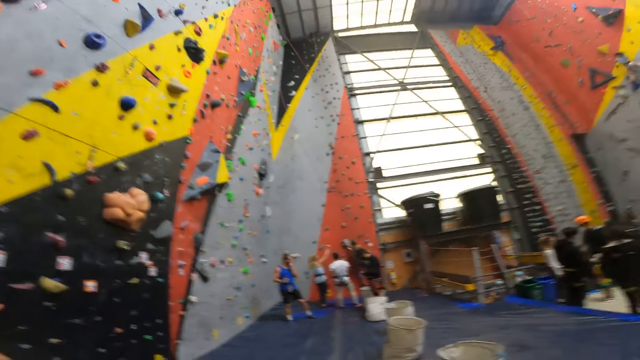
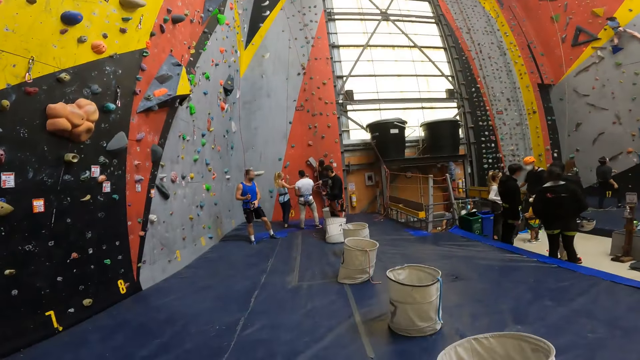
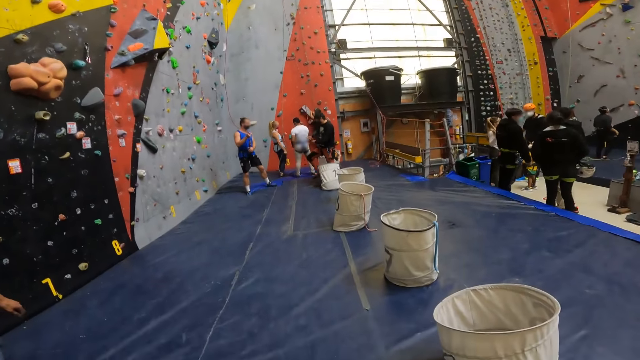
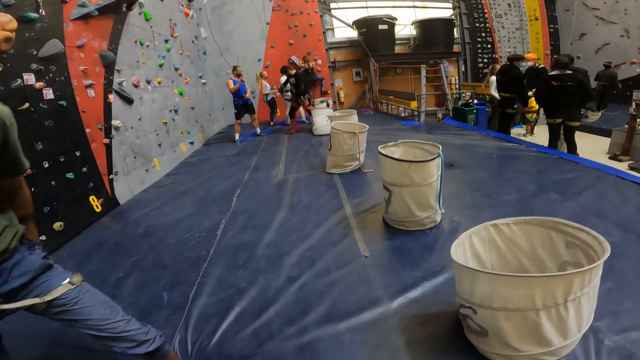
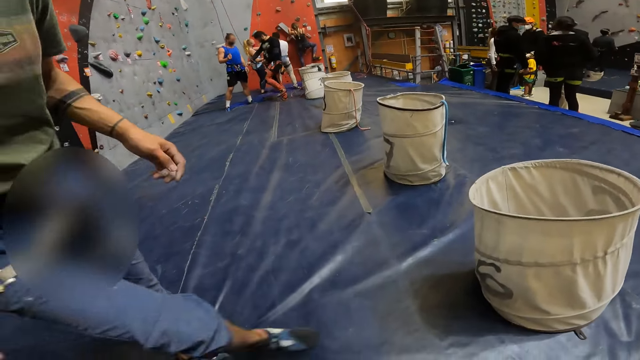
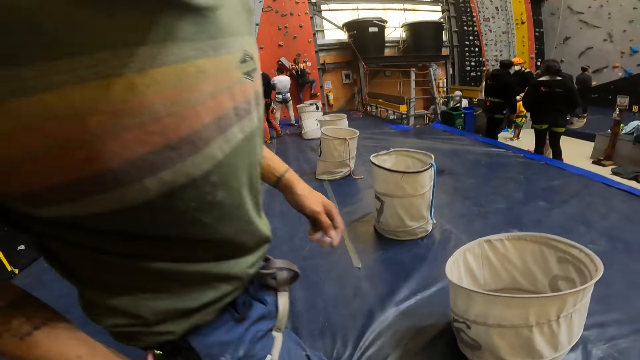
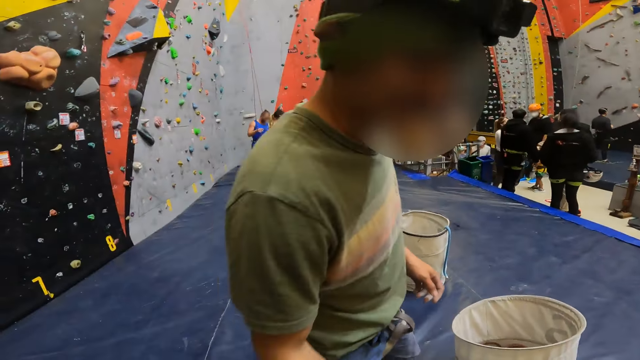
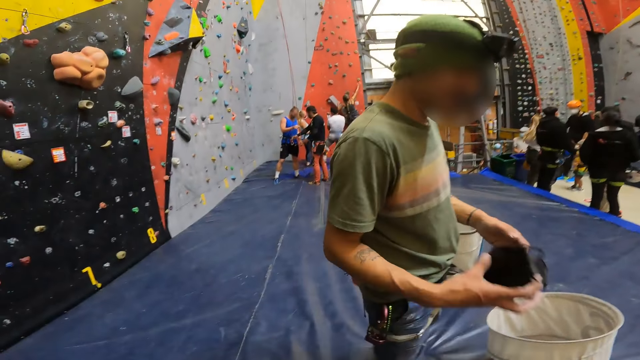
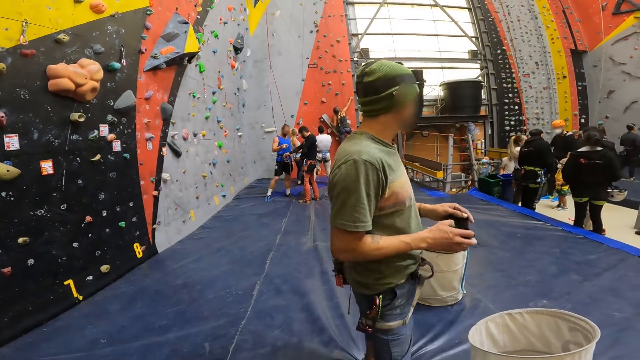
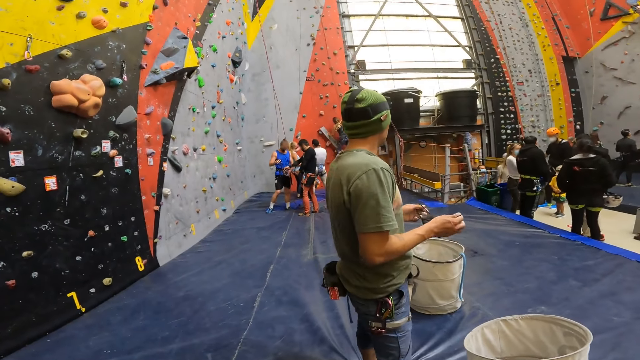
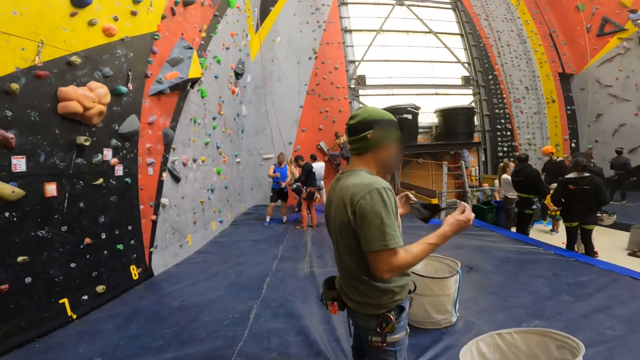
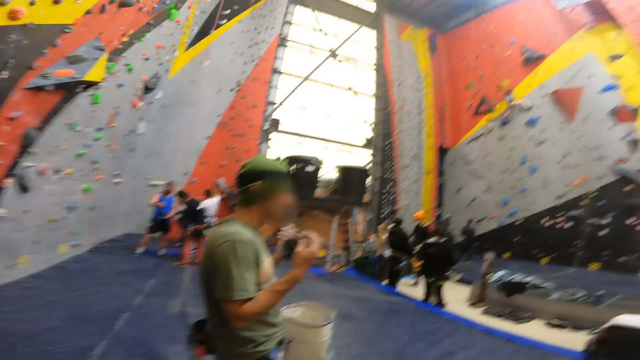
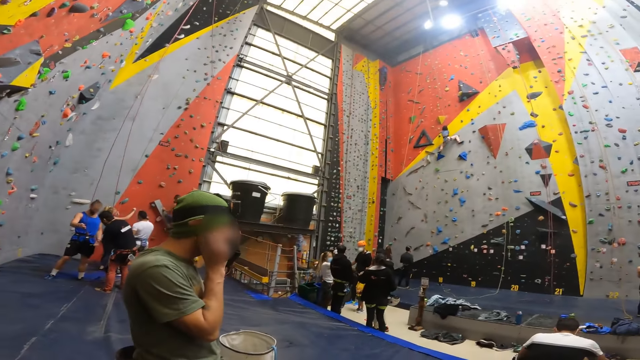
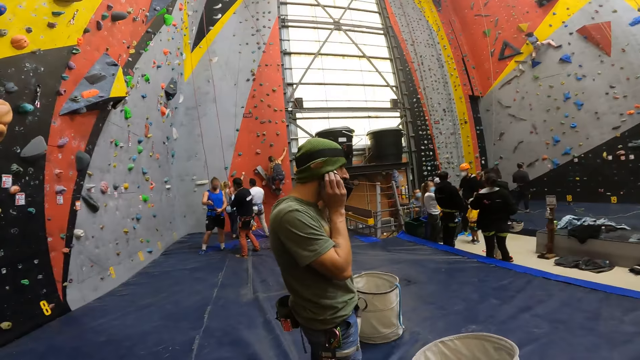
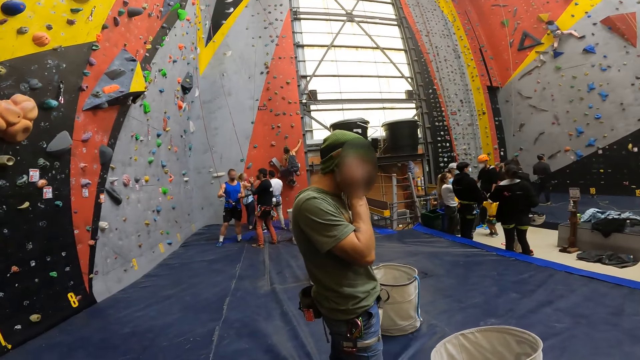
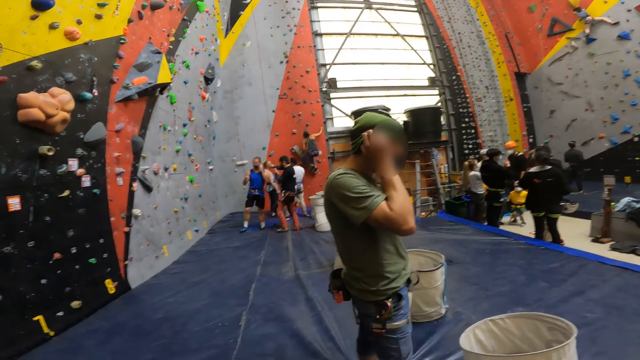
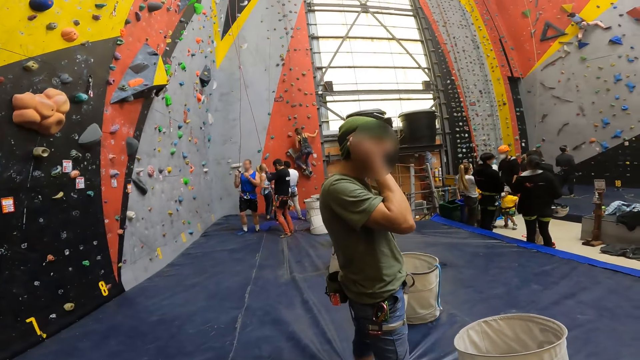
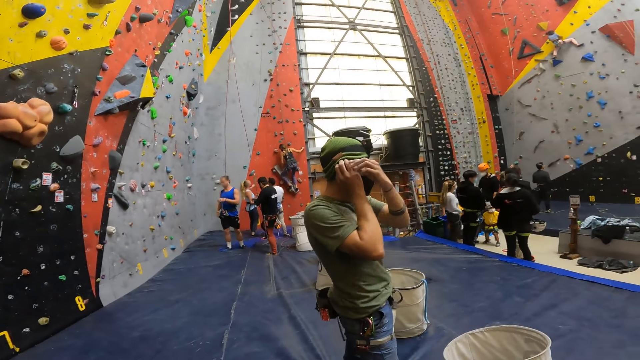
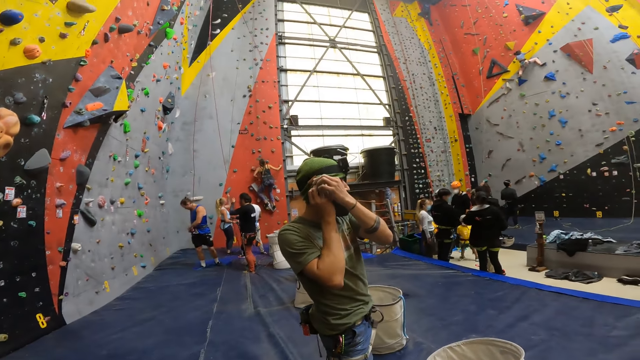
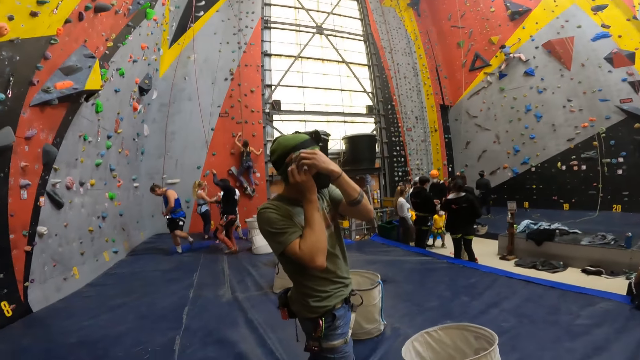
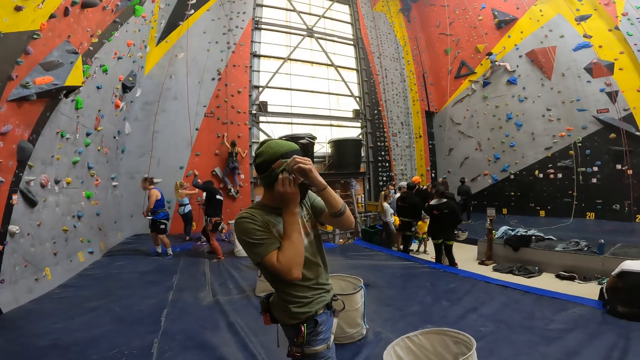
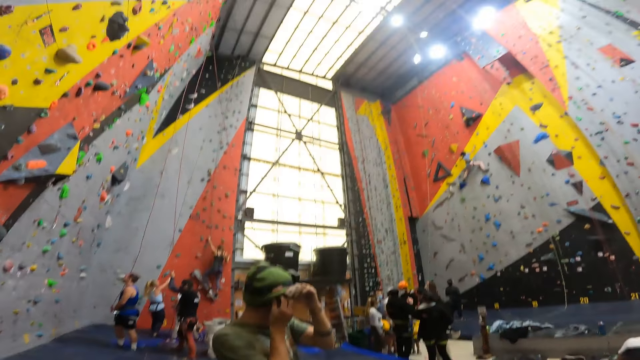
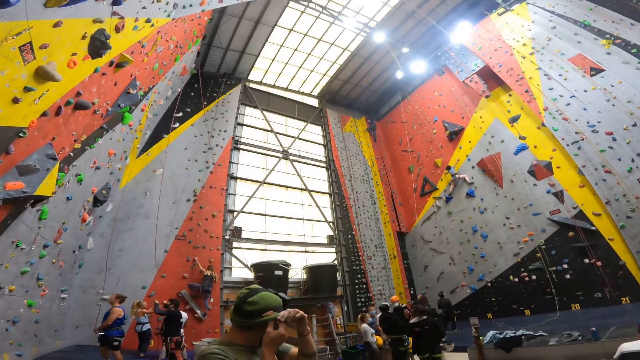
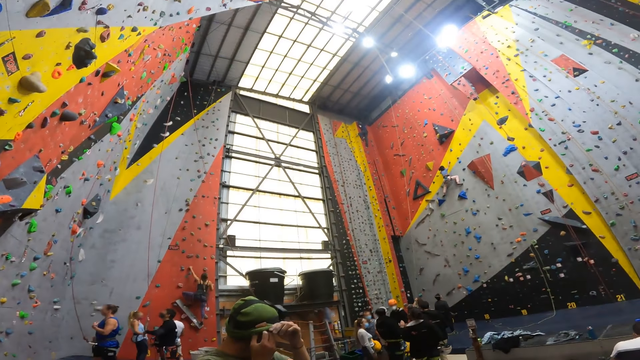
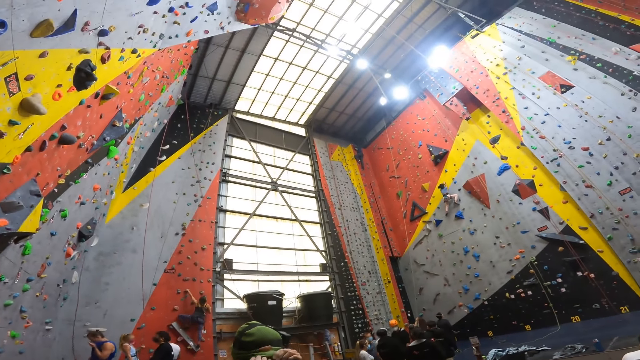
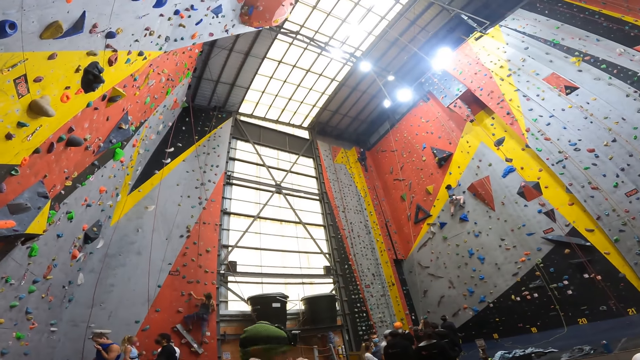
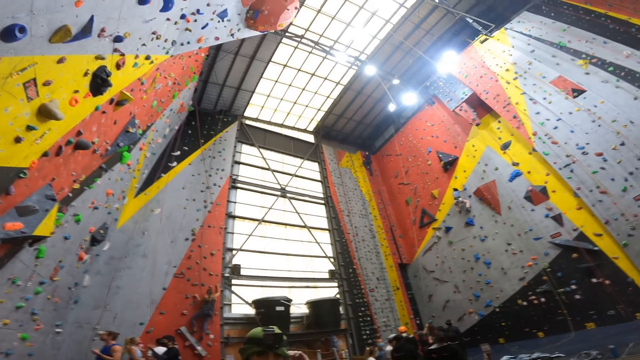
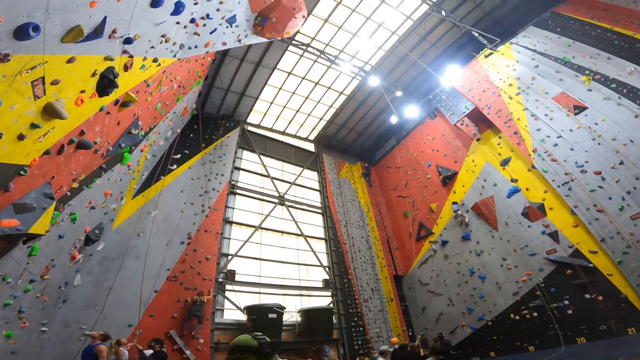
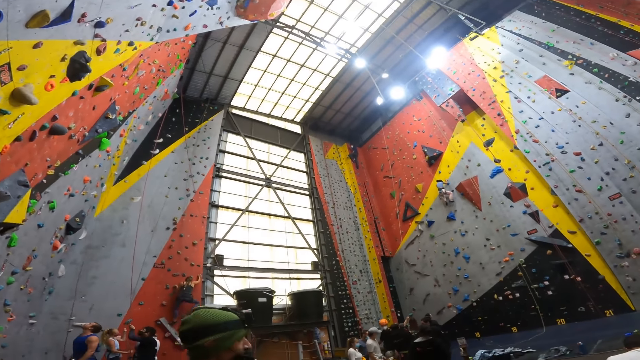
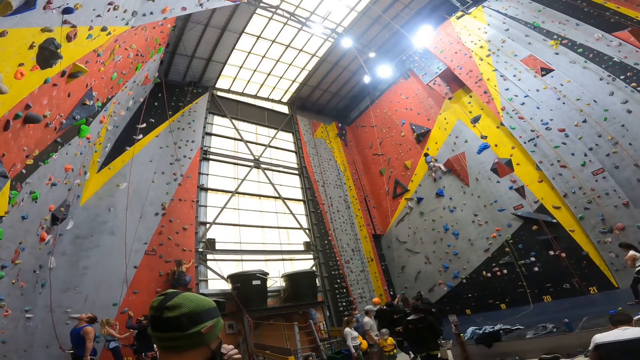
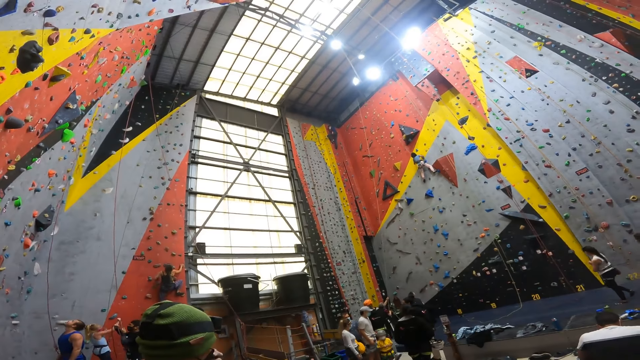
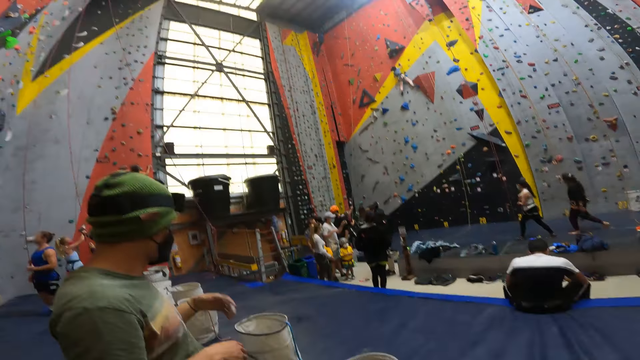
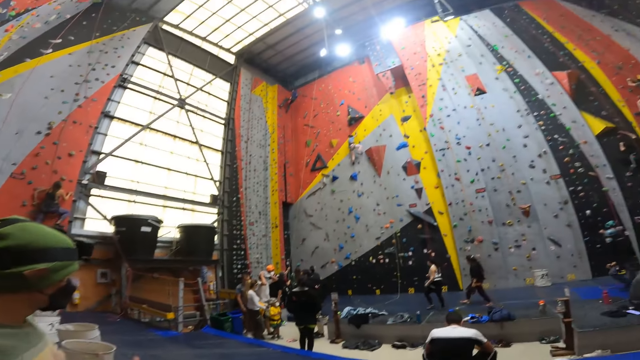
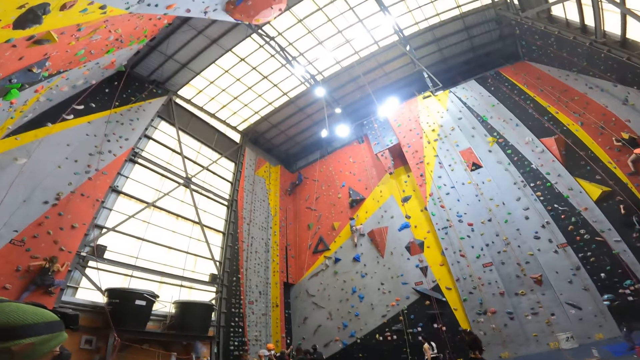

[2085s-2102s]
A man wears a mask. The camera wearer looks up the walls.

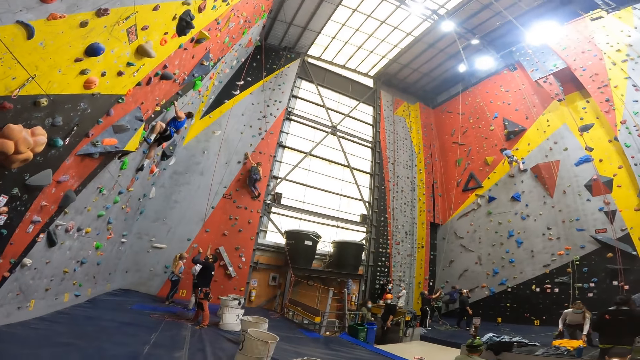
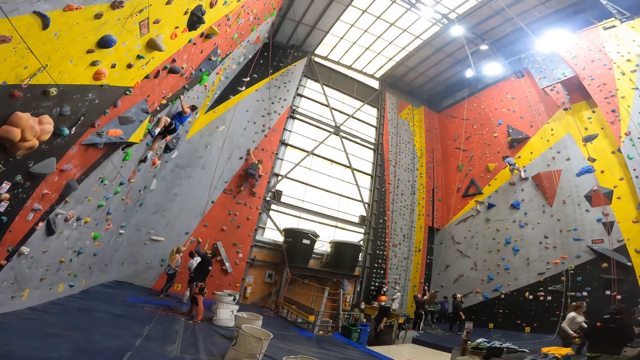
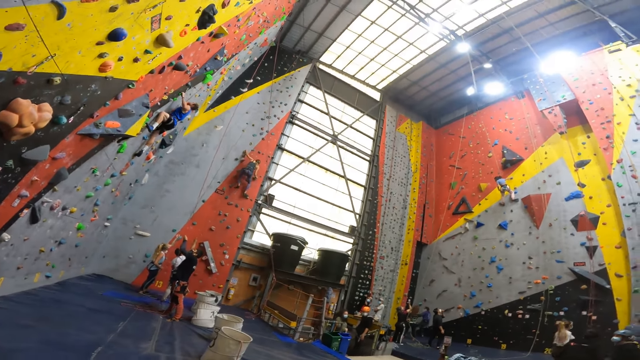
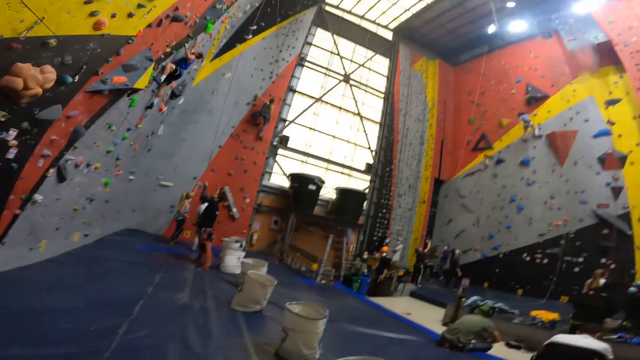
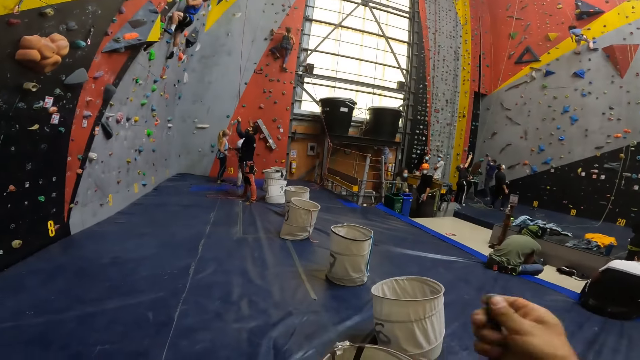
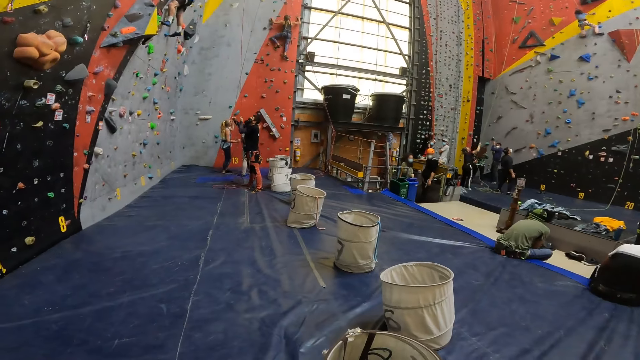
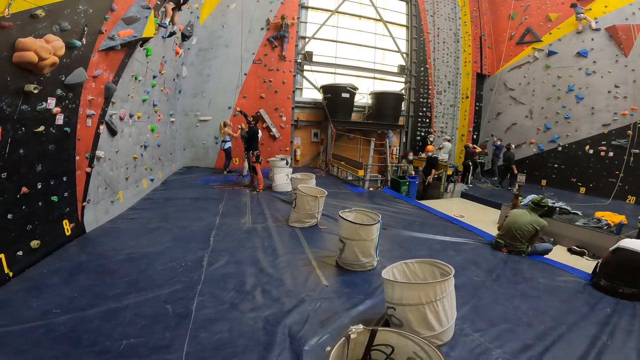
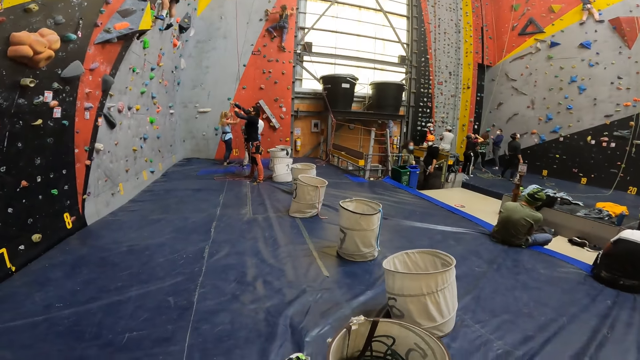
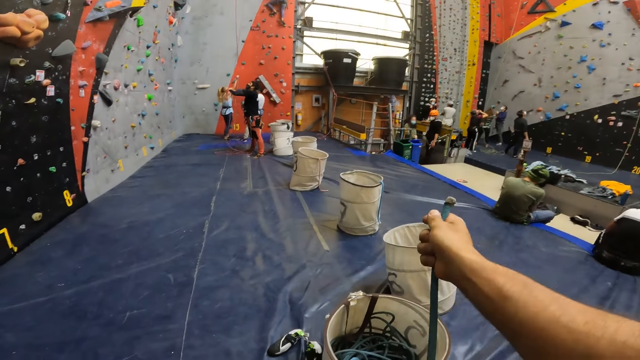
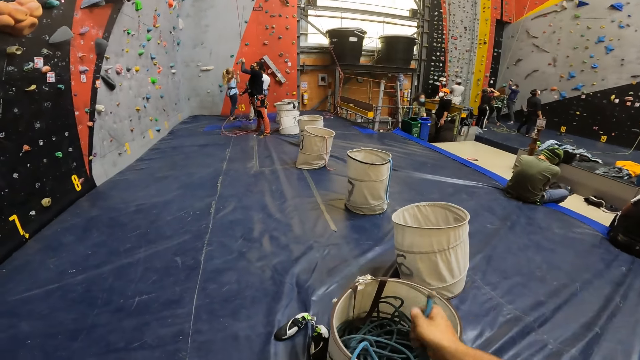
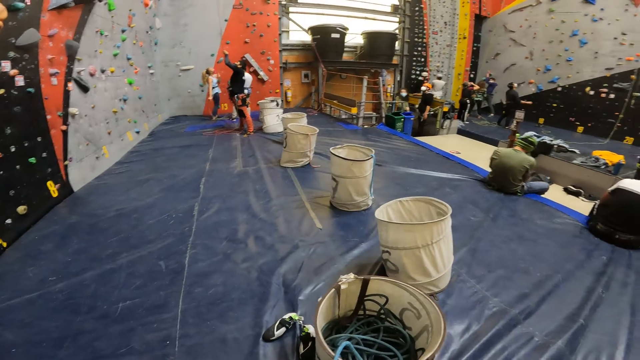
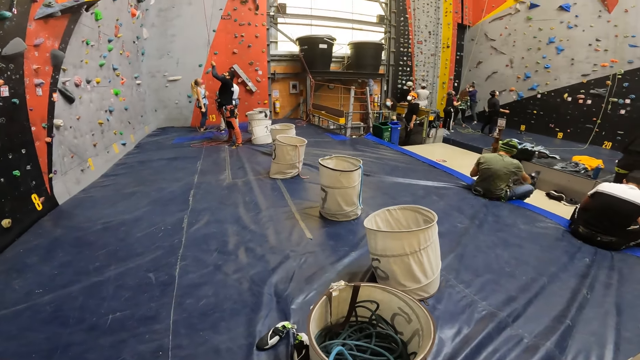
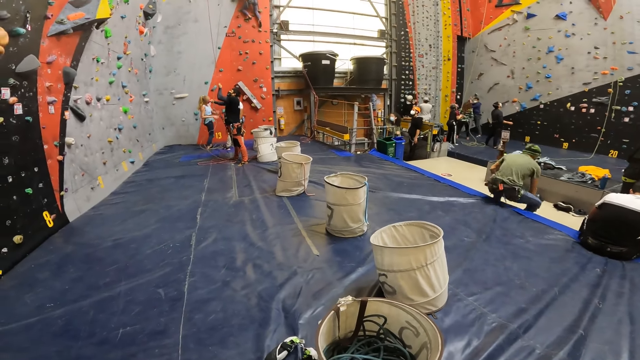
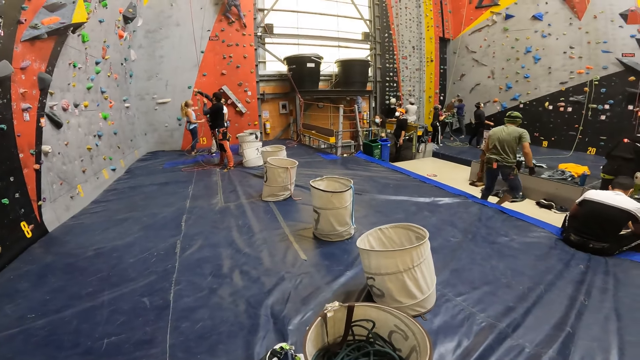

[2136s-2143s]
The camera wearer holds the rope. They move a hand. They hold a climbing game.
